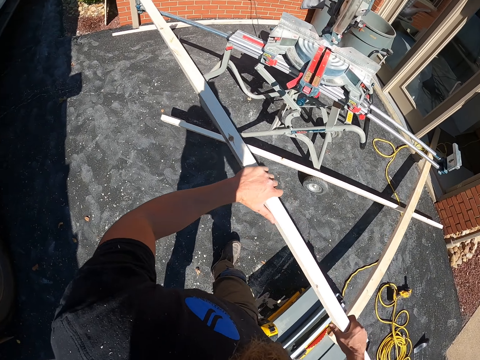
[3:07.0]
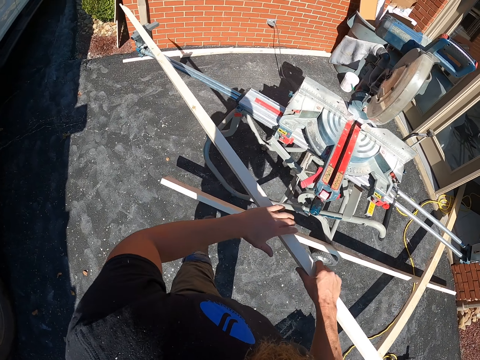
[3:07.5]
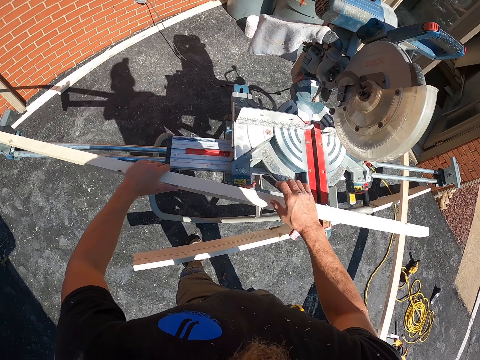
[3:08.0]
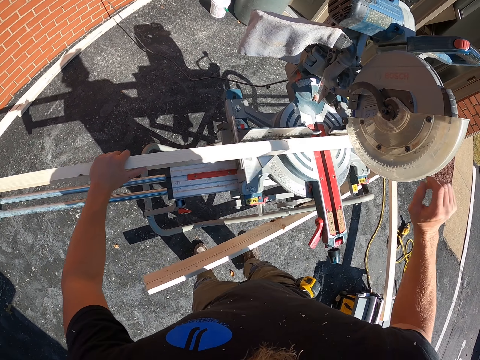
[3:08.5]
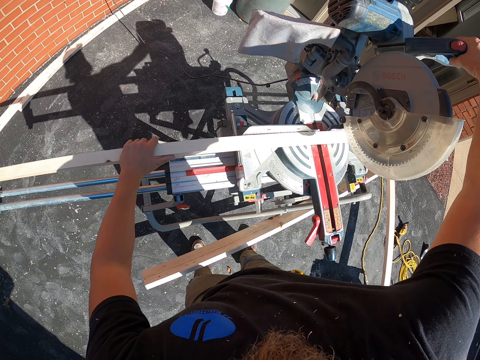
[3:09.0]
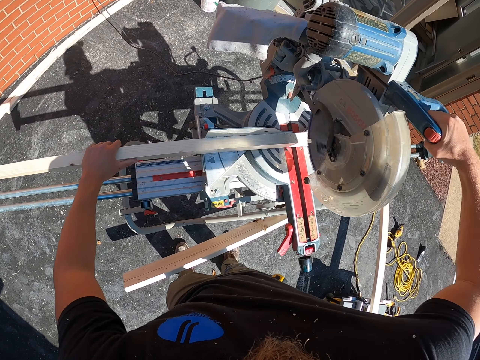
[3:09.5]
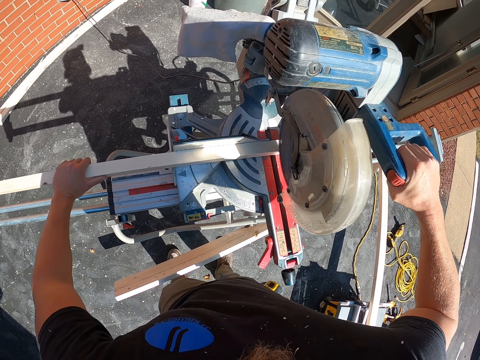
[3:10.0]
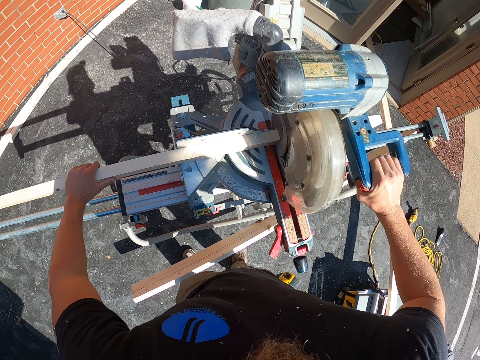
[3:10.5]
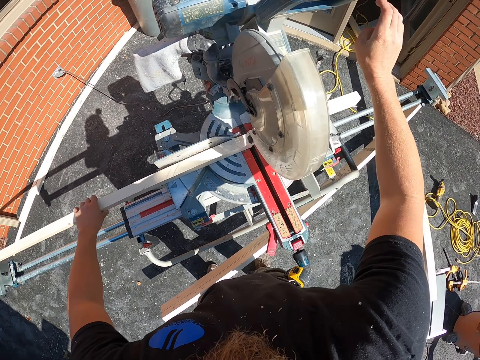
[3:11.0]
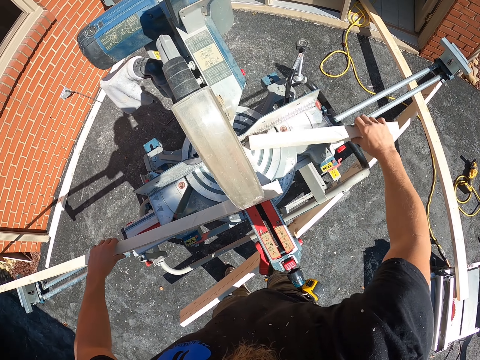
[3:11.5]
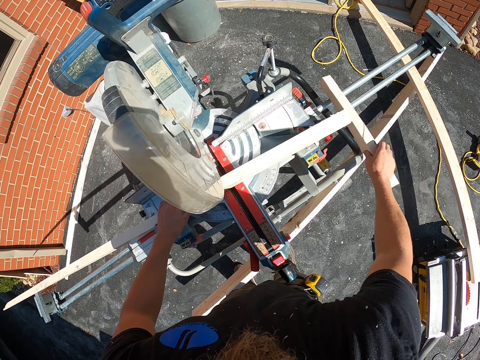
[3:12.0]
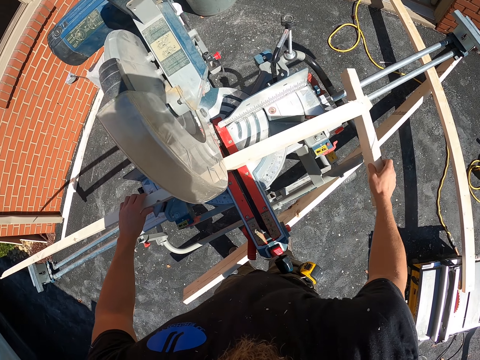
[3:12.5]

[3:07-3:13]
The camera wearer walks. They place the piece of wood on the wood cutter. They cut the wood.

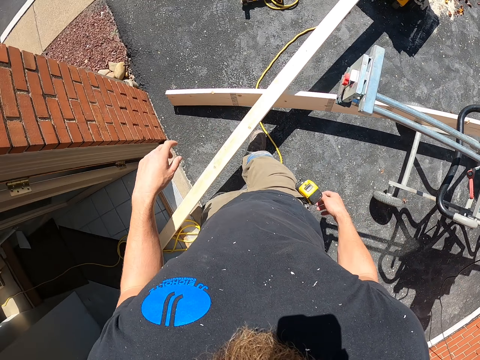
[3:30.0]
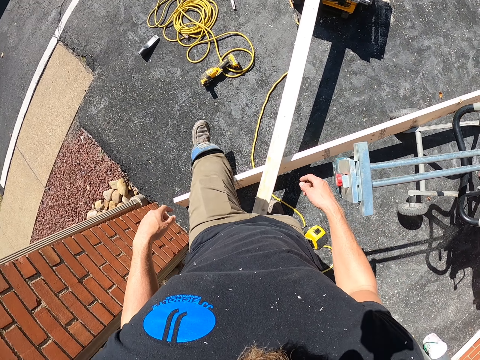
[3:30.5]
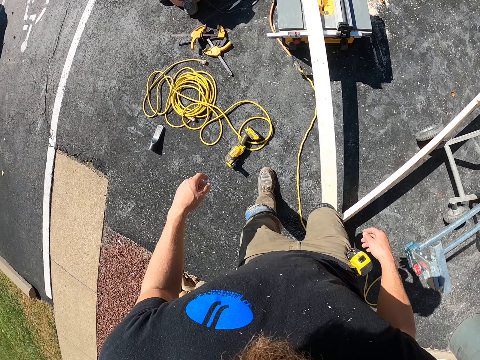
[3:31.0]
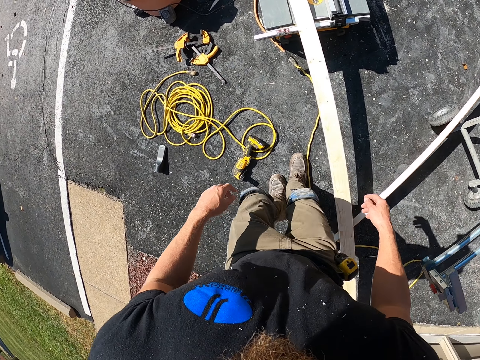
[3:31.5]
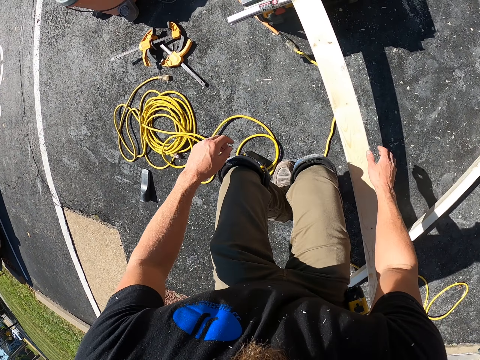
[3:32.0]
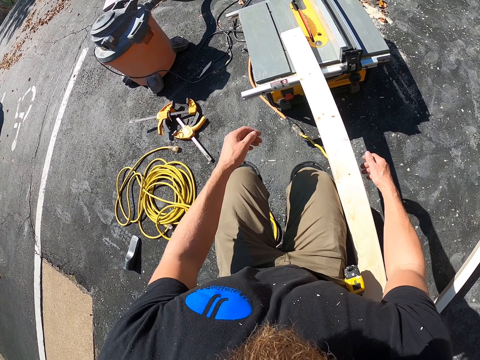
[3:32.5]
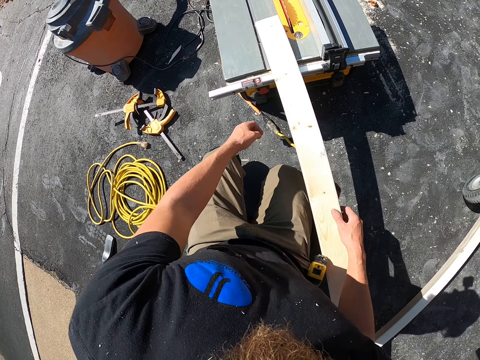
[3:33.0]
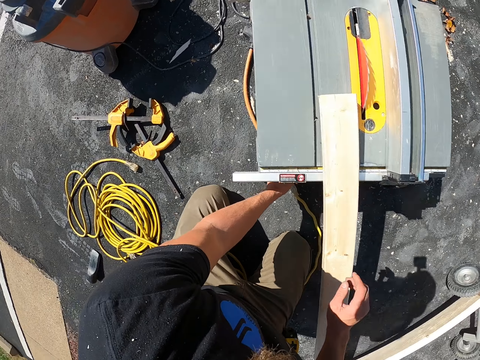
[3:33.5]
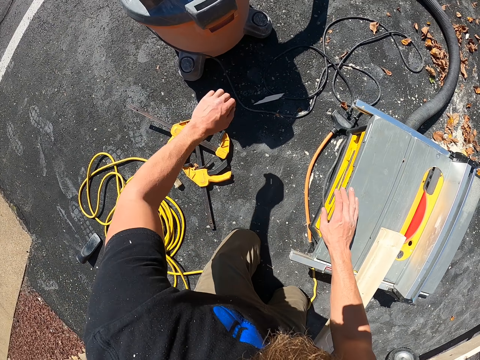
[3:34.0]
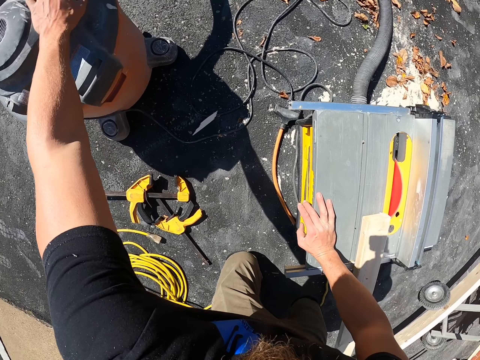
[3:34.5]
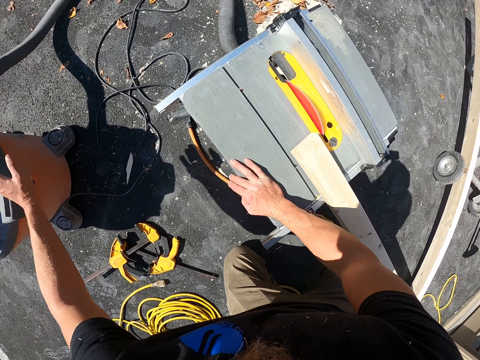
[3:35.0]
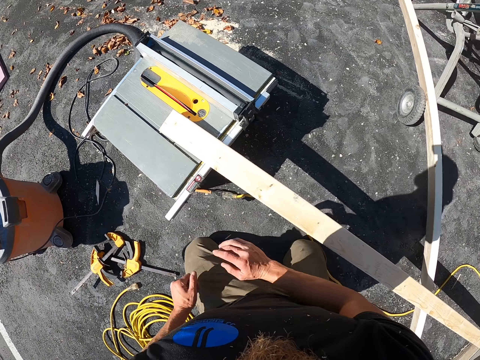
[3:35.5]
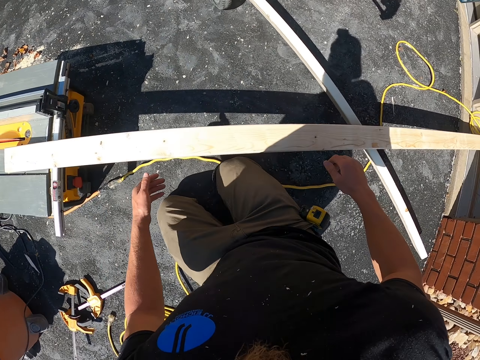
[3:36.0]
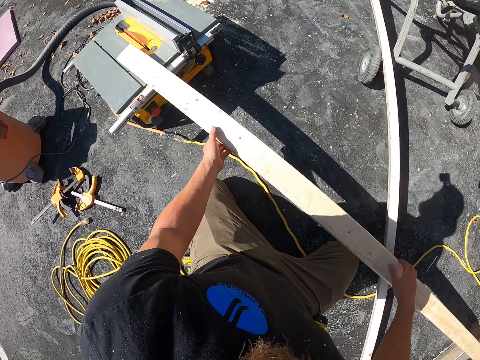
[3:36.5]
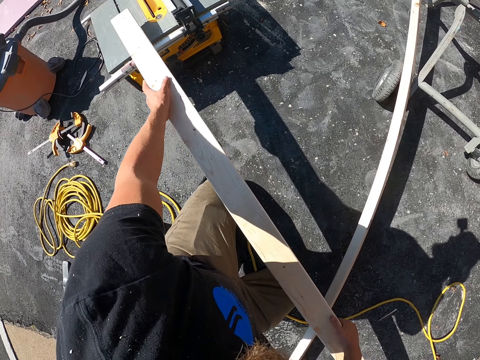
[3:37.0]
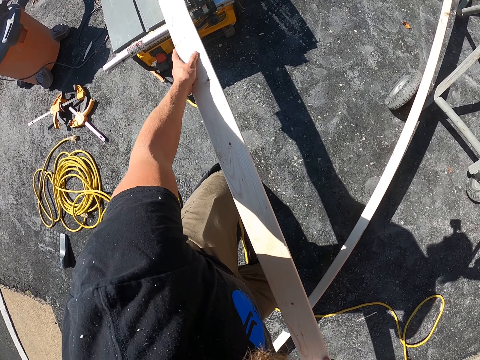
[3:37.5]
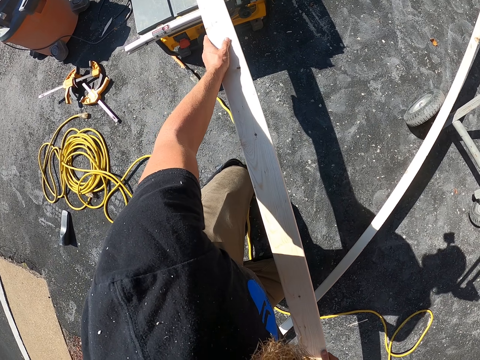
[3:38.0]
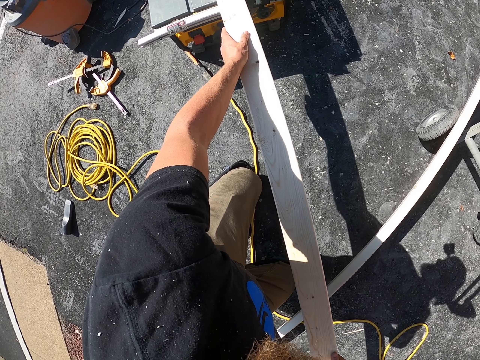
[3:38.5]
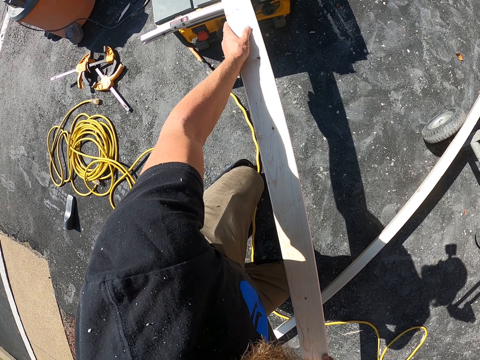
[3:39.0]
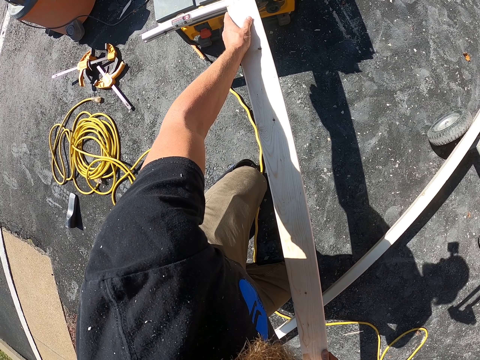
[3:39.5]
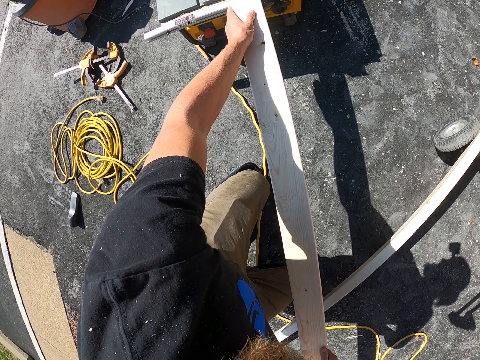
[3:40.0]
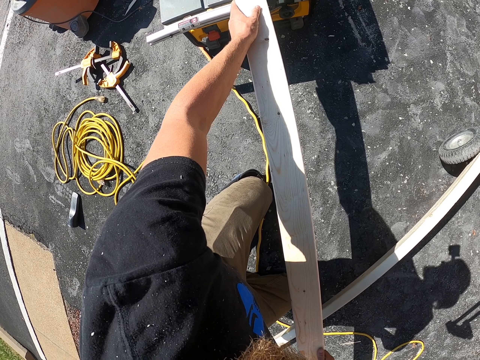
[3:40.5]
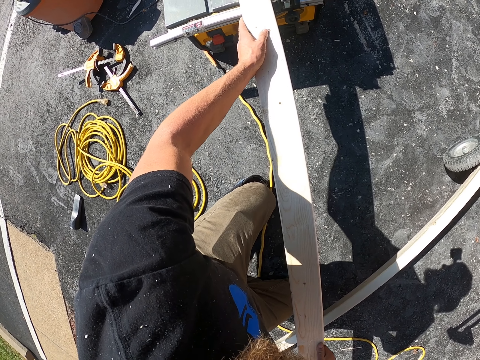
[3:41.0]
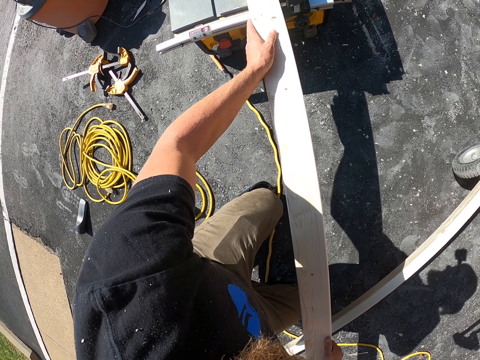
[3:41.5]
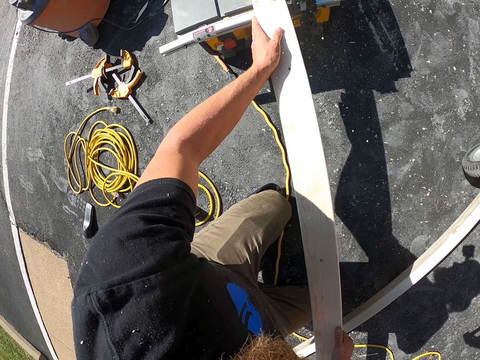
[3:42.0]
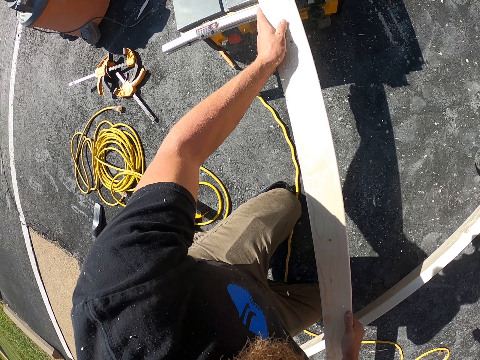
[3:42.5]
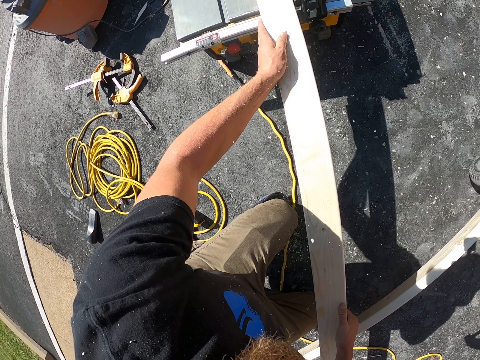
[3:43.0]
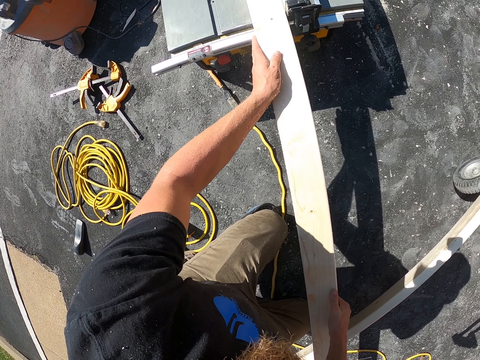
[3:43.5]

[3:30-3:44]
The camera wearer walks around the compound. They kneel down. They bend. They touch something. They look around the compound. They hold a piece of wood. They split the timber wood.

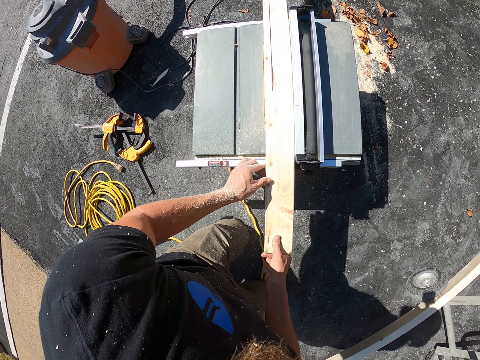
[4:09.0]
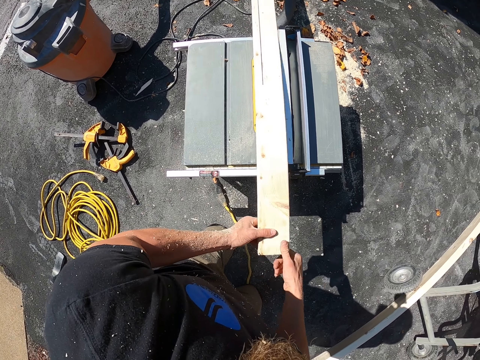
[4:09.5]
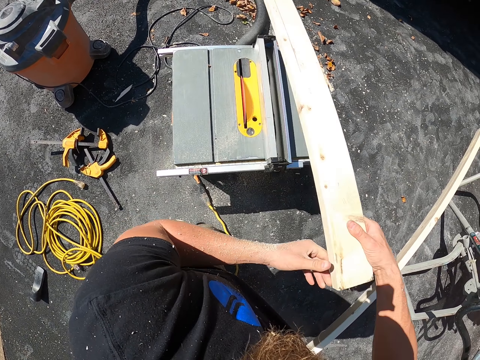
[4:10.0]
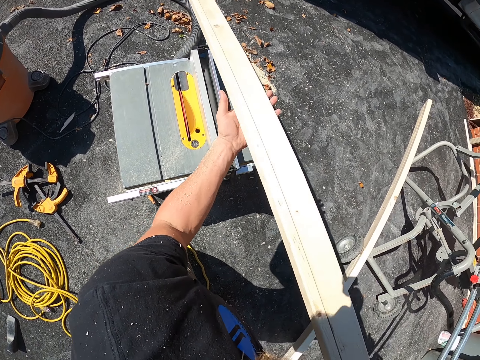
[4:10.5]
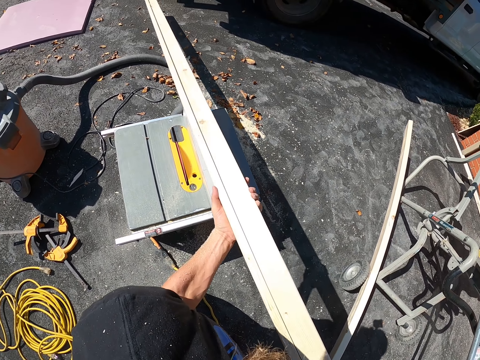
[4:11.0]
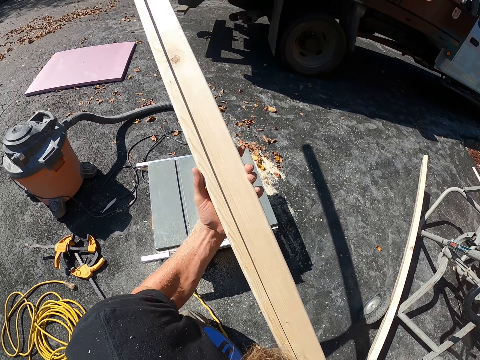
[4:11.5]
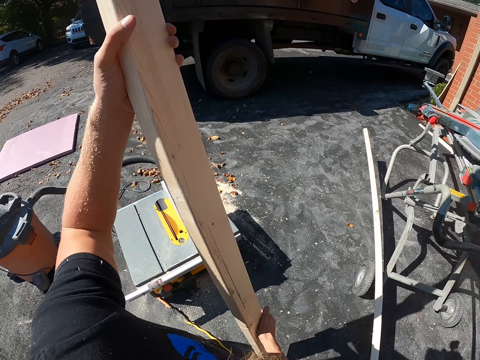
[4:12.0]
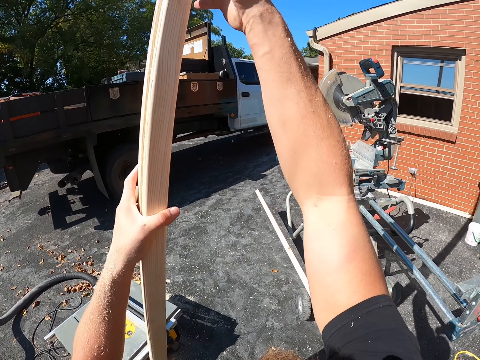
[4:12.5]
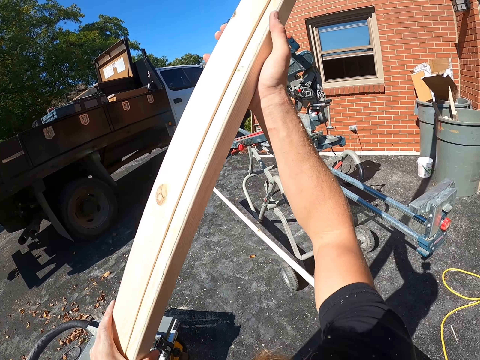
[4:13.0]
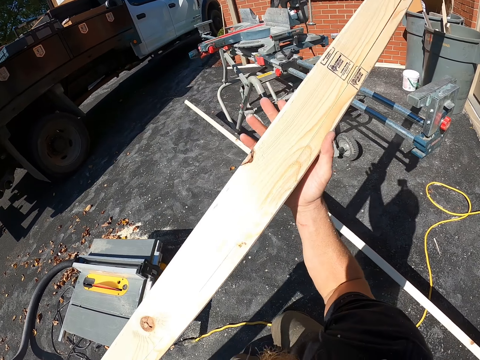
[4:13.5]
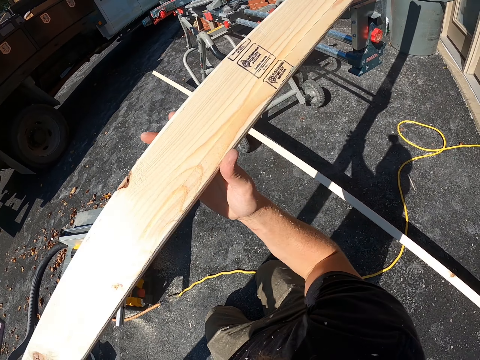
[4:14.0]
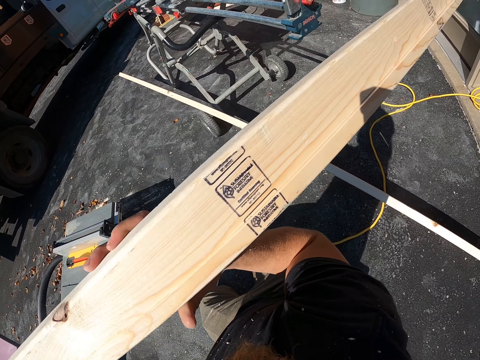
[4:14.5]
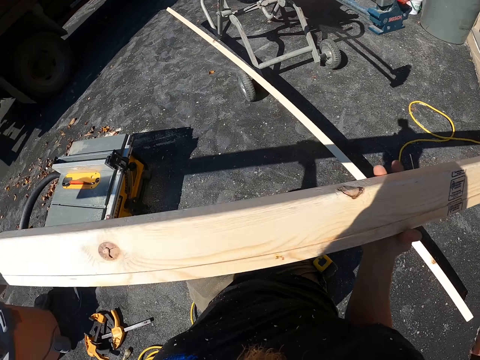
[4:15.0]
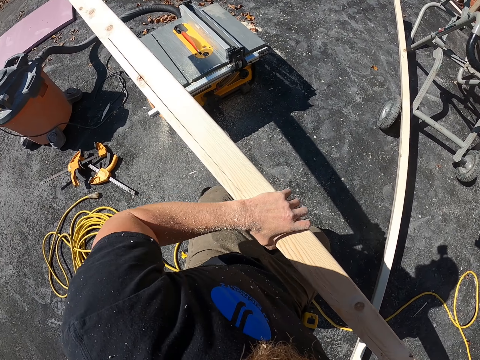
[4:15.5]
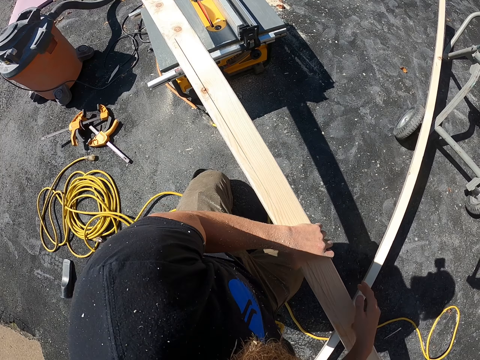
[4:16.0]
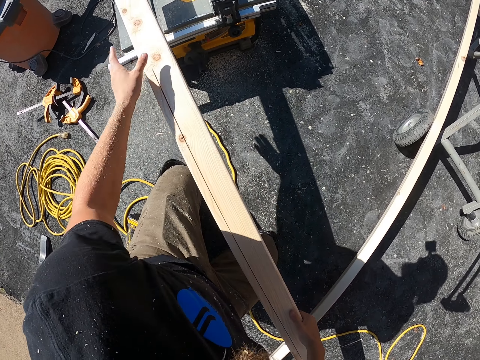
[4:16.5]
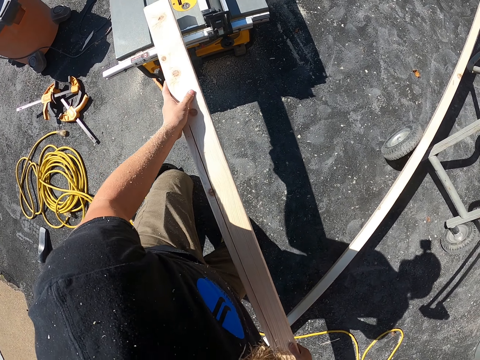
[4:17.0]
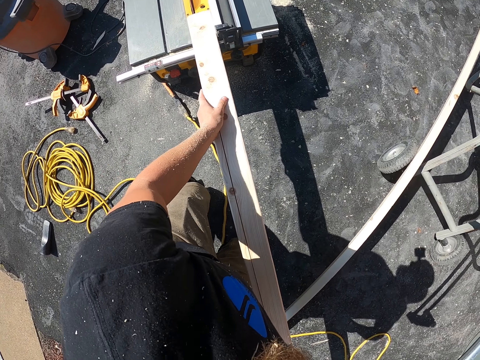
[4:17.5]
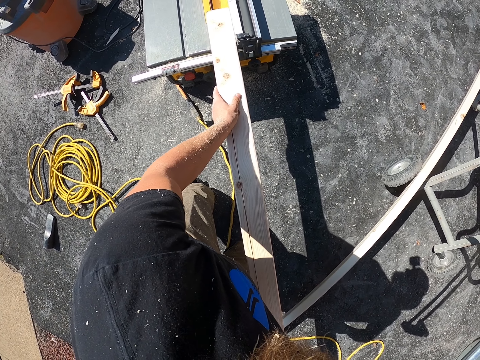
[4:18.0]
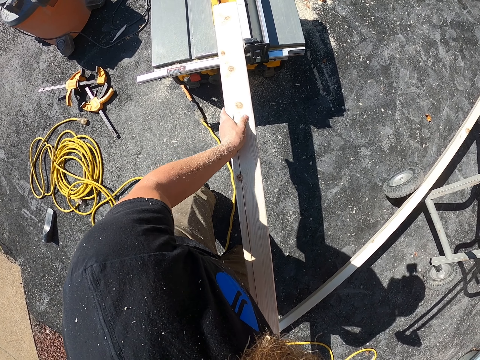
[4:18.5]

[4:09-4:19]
The camera wearer turns the piece of wood. They cut the wood.
